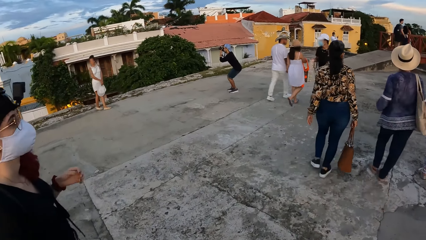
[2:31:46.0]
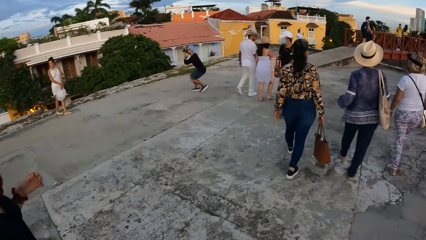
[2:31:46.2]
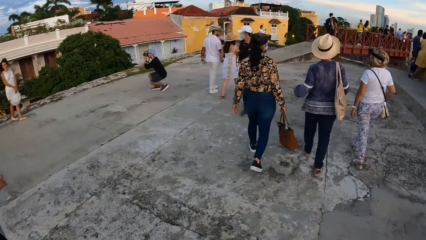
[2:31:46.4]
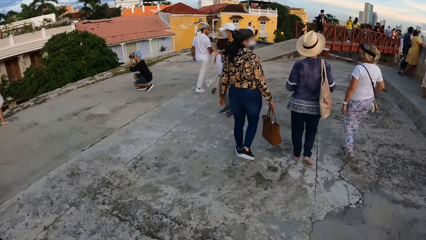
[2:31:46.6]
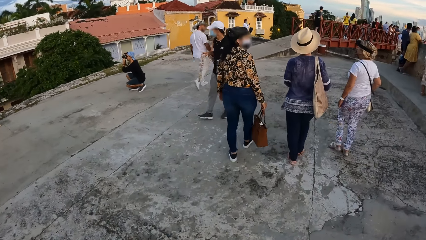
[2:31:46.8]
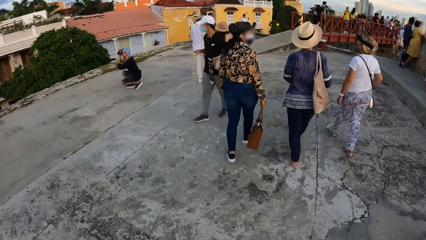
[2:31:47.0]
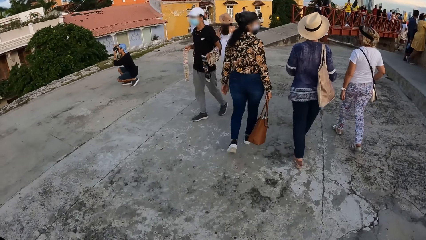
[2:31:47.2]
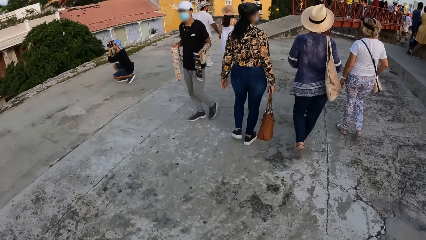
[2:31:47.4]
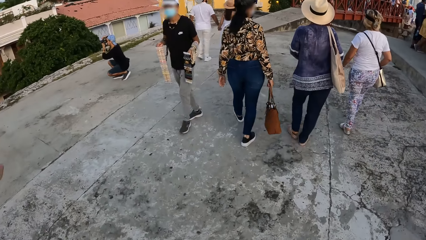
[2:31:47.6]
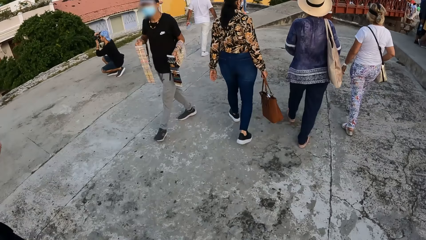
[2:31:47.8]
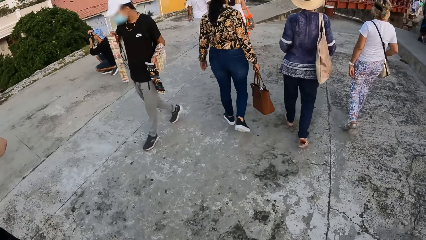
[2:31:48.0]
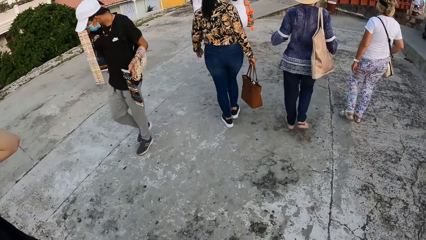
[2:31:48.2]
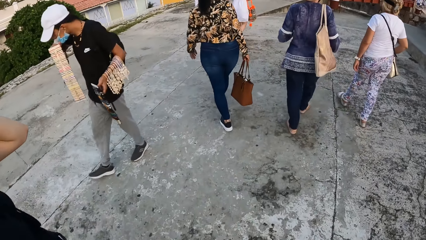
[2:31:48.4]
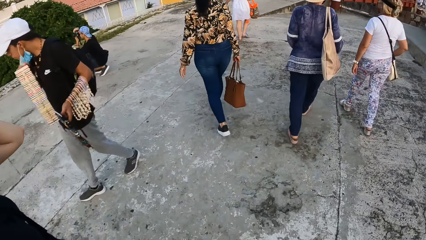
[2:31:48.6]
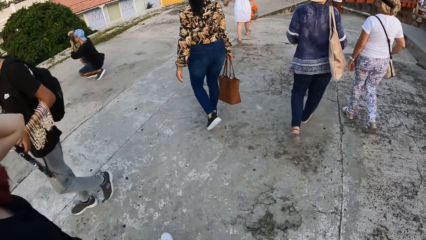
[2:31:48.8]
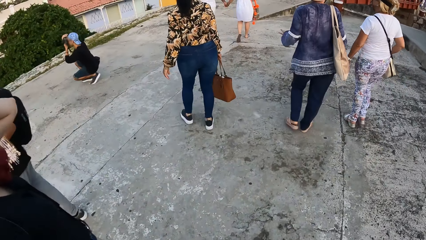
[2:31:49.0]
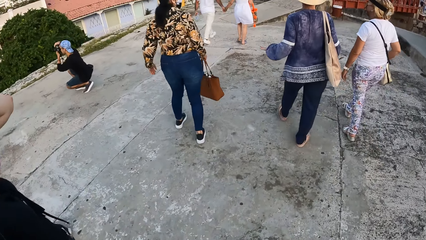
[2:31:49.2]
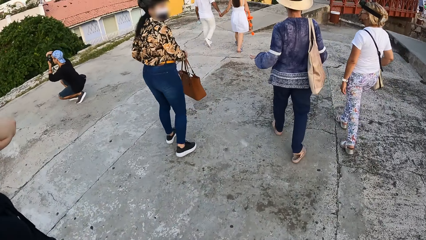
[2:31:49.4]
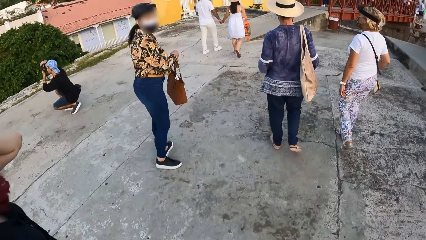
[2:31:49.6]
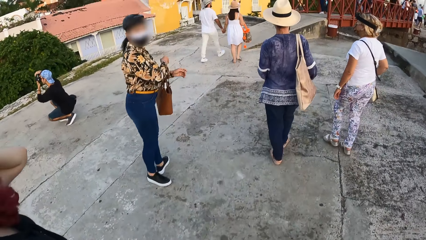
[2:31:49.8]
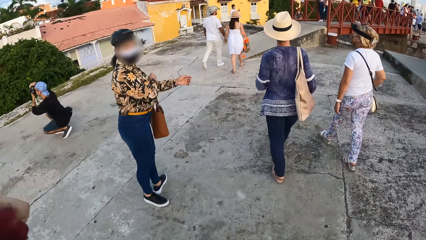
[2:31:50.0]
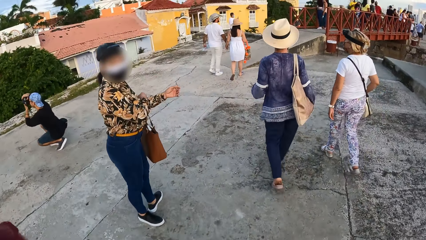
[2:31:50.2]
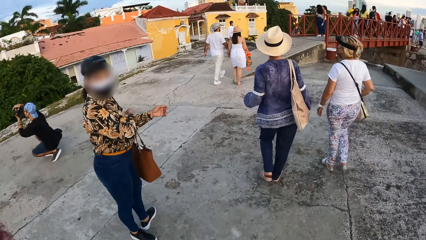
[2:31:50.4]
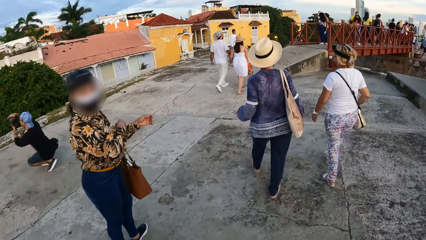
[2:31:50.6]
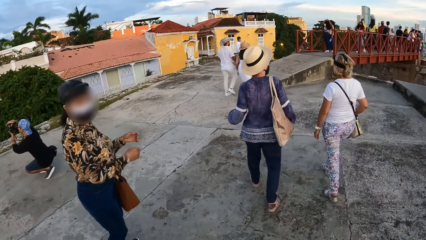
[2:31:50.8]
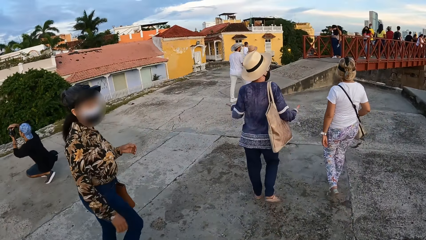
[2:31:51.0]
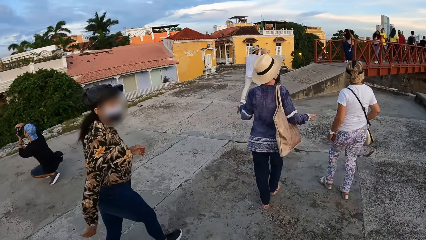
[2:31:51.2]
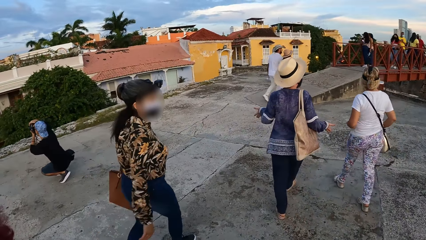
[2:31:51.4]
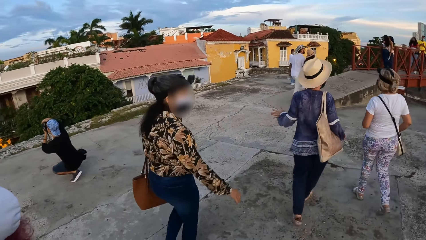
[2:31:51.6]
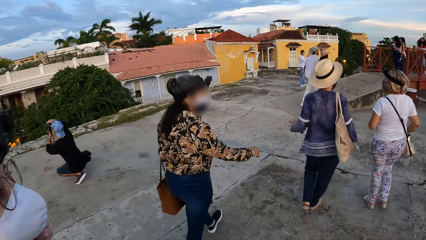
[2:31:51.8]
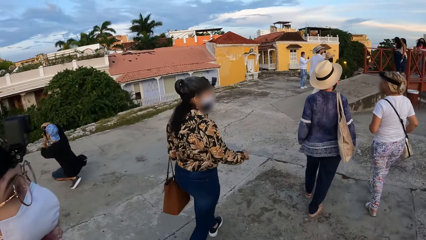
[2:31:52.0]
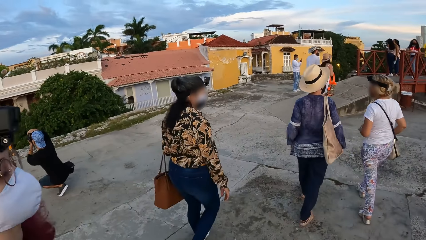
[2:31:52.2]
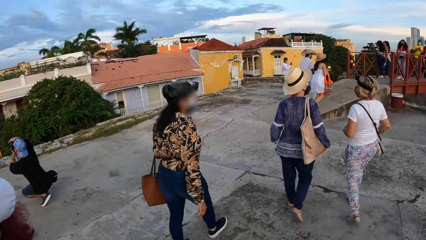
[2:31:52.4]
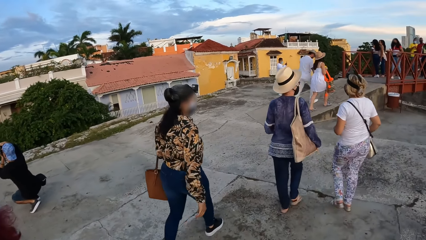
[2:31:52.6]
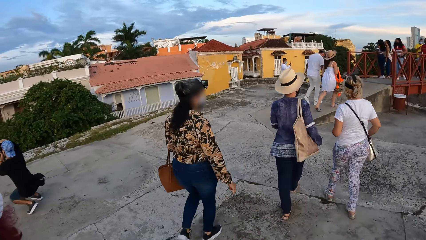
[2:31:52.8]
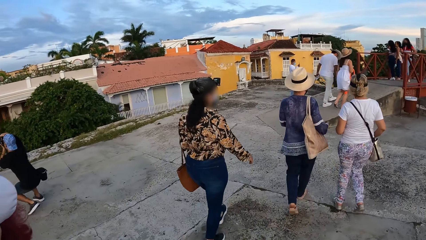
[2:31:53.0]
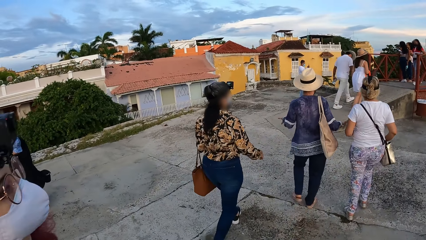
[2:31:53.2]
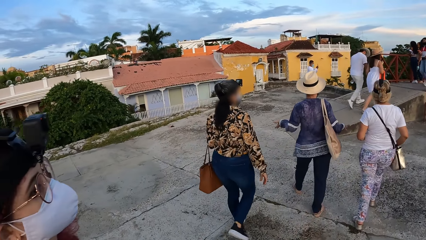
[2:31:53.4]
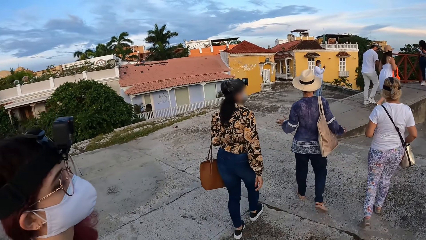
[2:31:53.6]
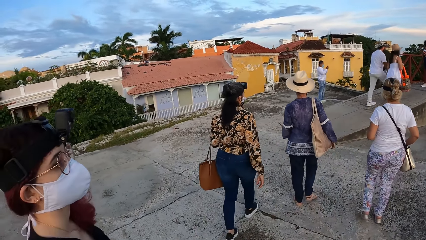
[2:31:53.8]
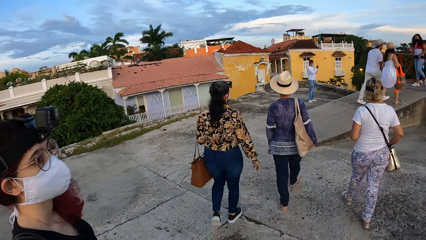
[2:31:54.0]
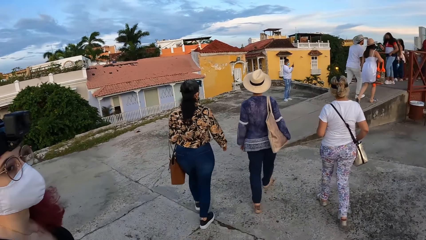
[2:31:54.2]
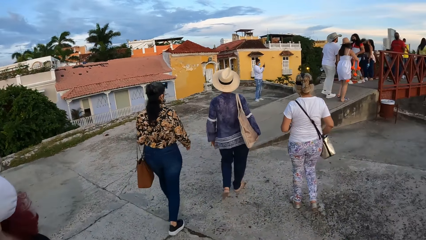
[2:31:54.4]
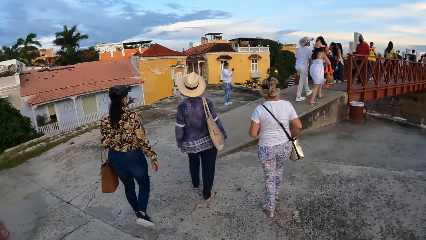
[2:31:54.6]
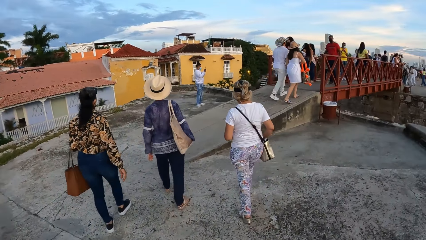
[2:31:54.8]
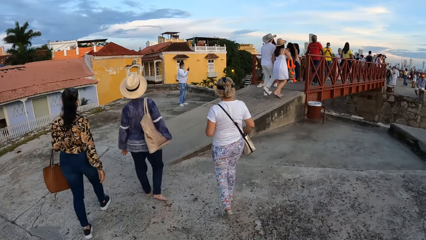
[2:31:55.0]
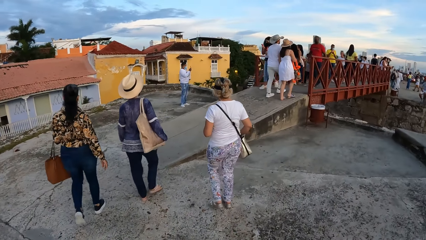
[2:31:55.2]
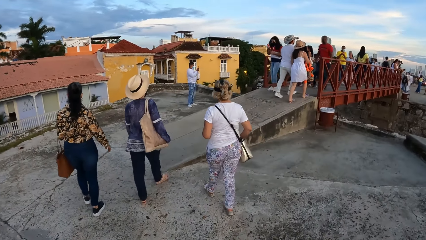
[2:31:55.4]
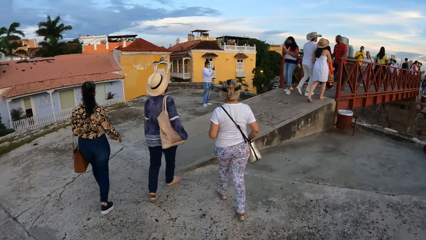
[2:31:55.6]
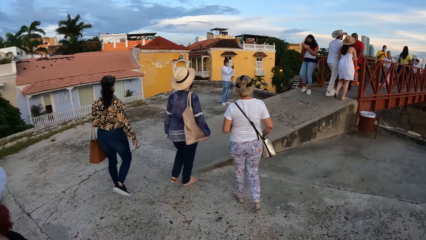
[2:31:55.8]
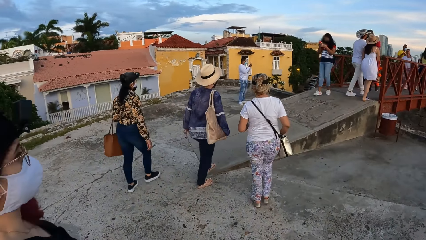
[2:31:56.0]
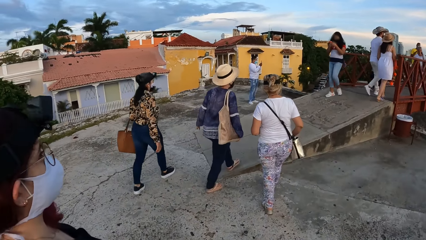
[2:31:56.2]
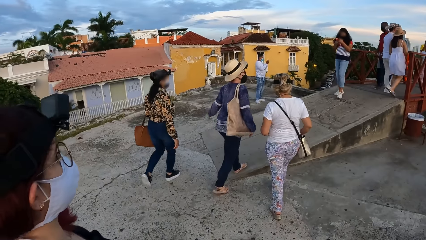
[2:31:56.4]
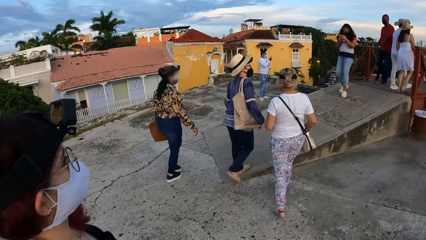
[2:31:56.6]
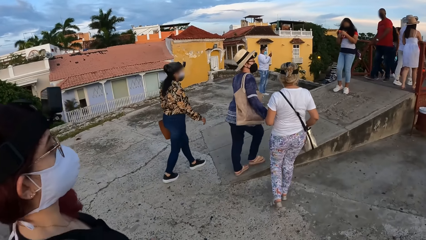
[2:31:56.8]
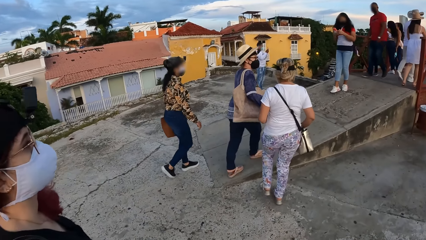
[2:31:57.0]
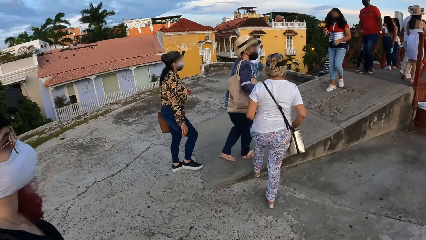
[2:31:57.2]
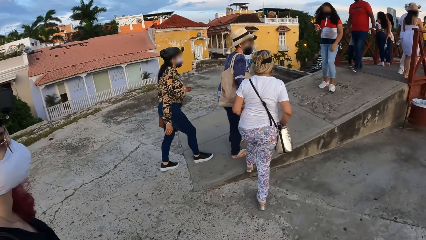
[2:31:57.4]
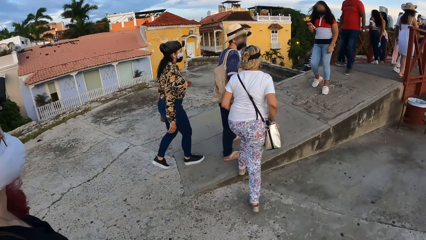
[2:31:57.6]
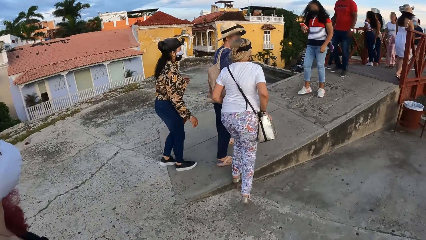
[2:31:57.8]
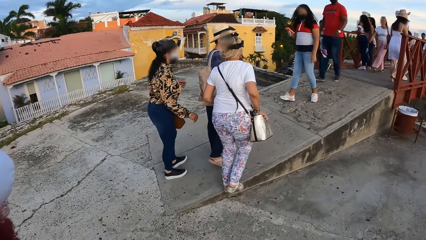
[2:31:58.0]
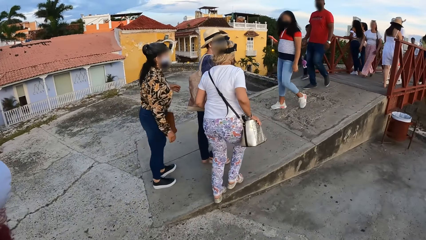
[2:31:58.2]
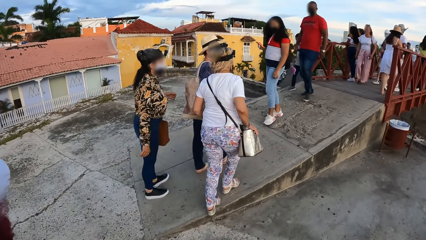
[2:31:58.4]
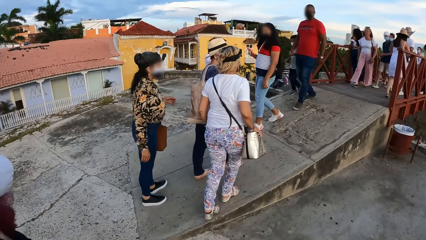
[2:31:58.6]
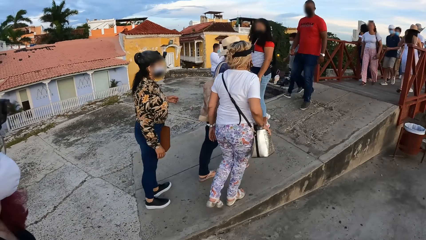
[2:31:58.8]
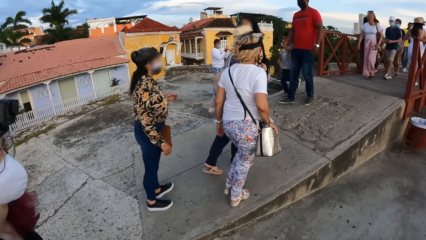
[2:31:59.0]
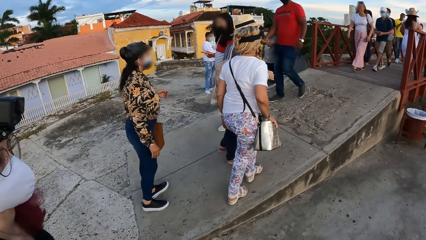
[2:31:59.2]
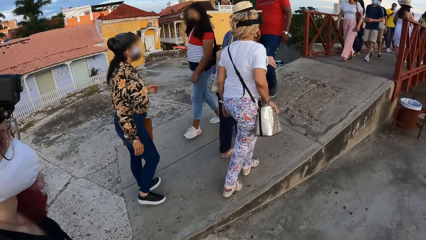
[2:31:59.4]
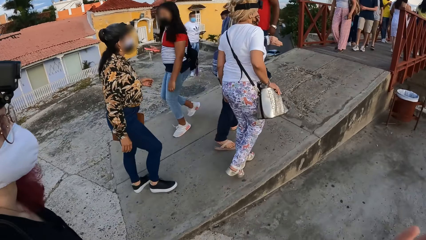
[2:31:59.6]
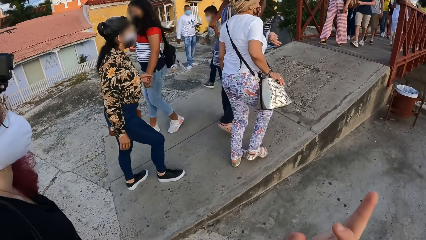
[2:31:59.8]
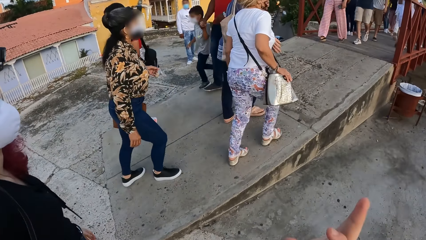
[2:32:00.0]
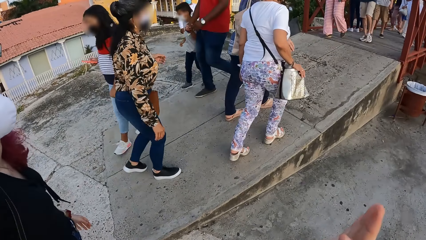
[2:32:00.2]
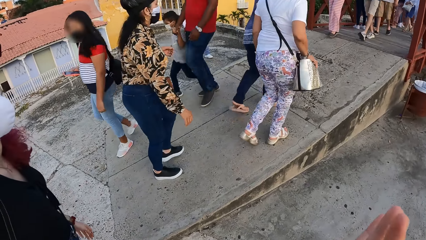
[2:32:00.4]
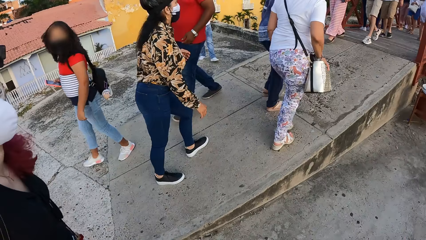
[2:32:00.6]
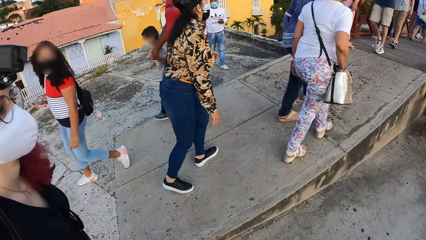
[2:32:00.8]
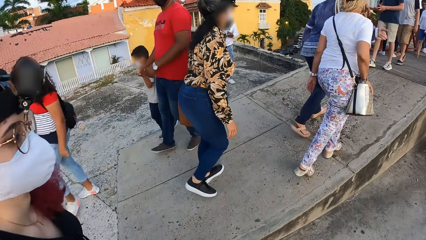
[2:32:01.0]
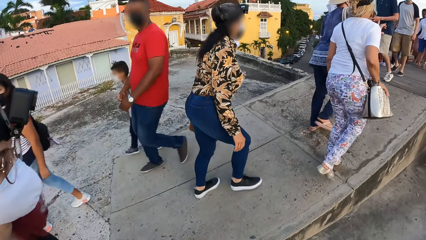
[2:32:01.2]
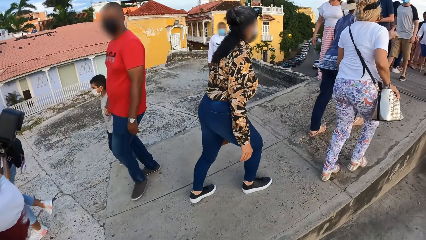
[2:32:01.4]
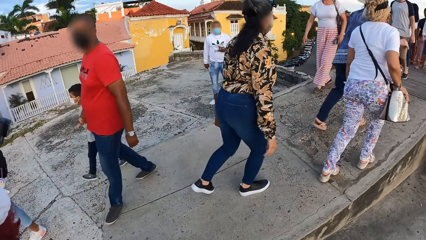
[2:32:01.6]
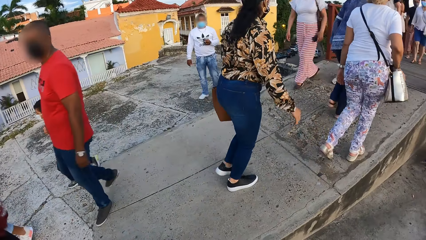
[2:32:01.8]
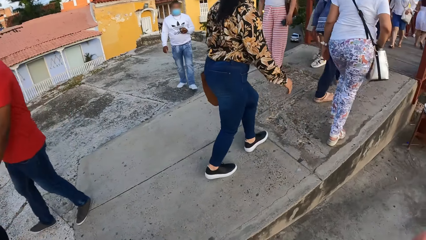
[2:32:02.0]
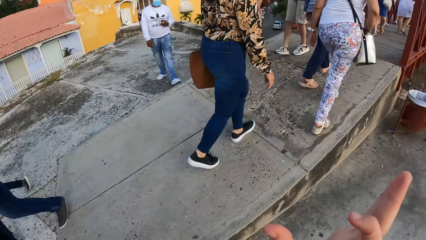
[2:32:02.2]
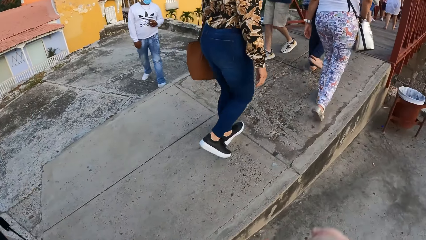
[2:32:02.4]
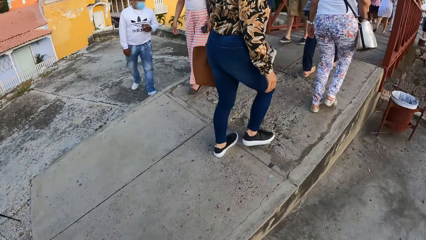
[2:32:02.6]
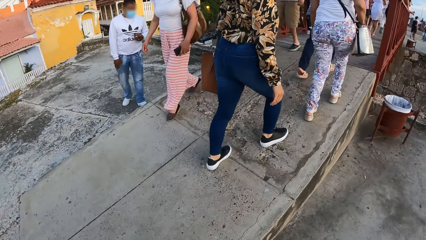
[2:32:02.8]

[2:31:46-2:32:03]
A woman passes a hand bag in her right hand to her left hand. The camera wearer interacts with the woman. They interact with another woman. They point a finger.
